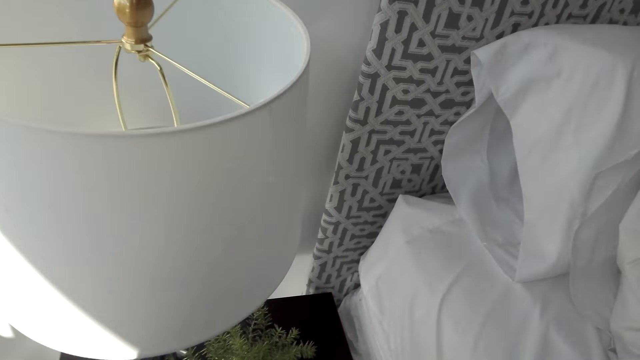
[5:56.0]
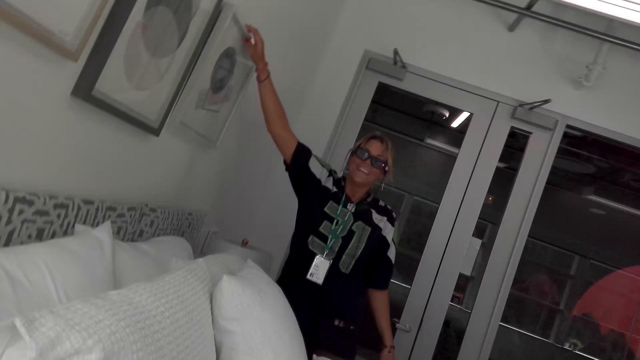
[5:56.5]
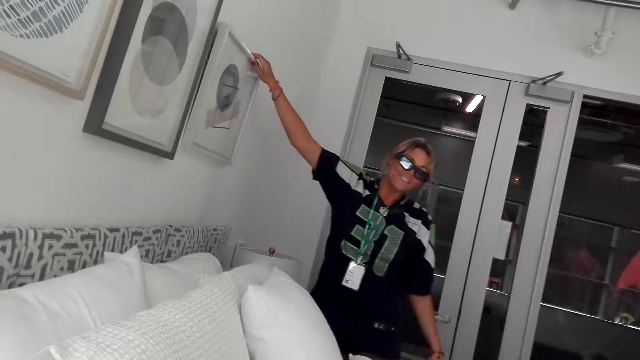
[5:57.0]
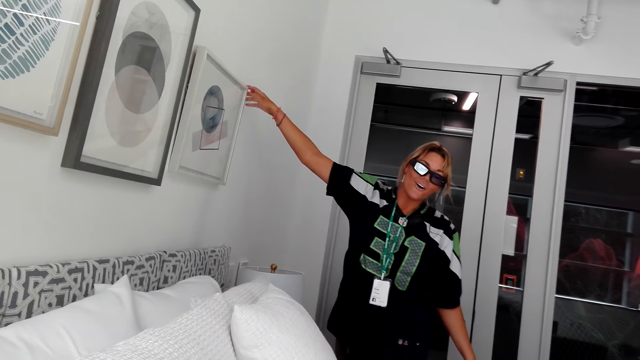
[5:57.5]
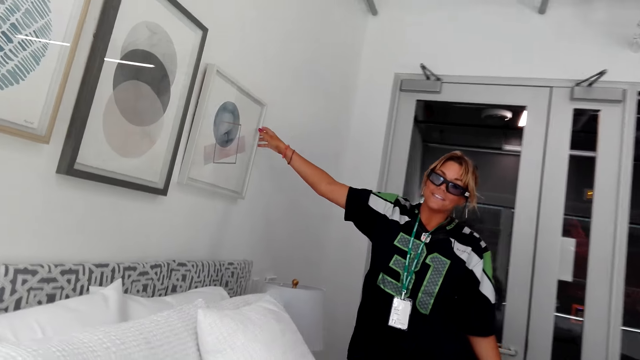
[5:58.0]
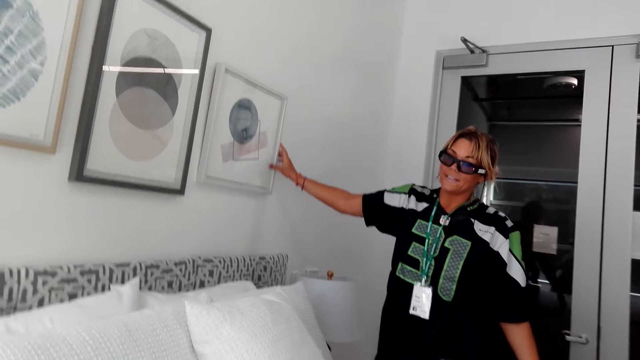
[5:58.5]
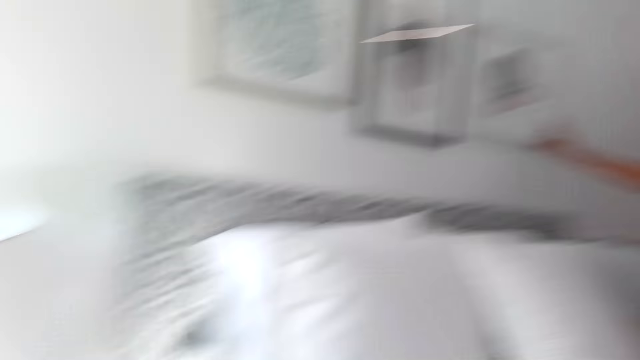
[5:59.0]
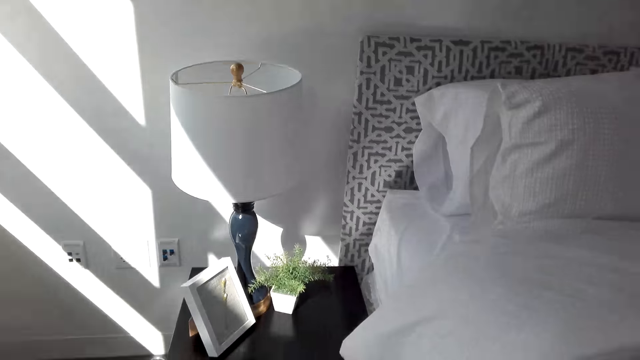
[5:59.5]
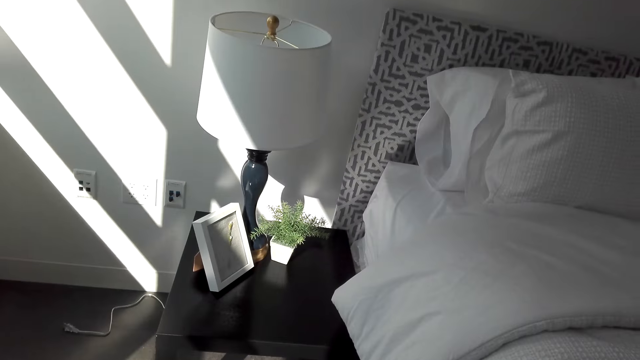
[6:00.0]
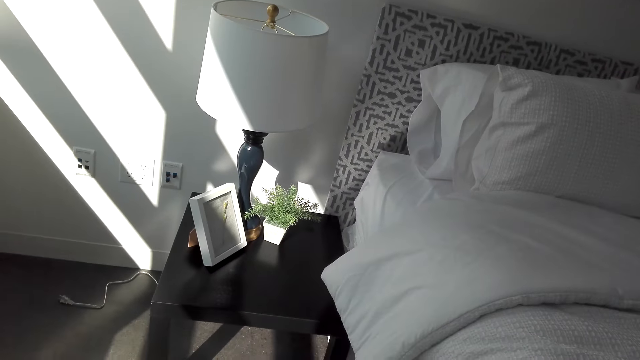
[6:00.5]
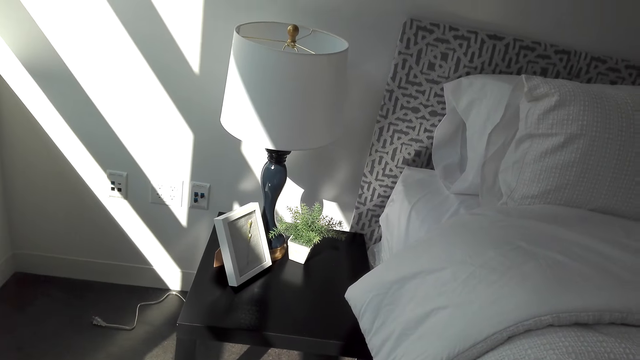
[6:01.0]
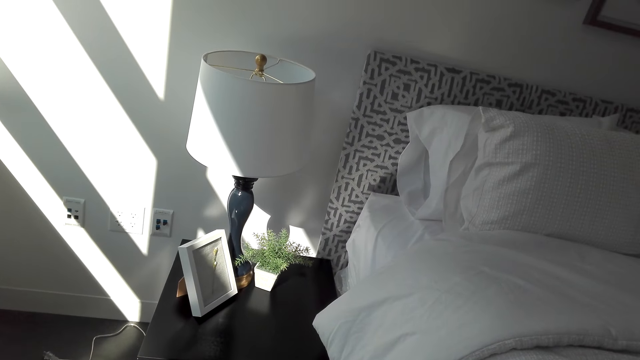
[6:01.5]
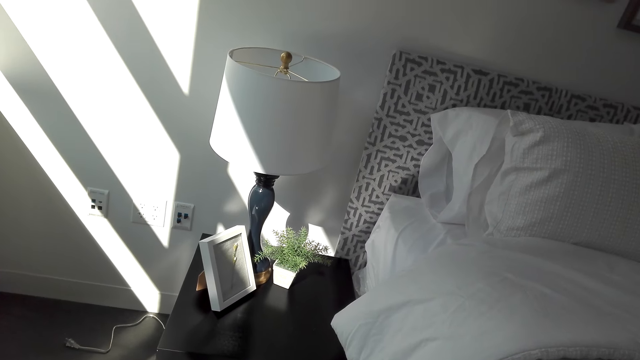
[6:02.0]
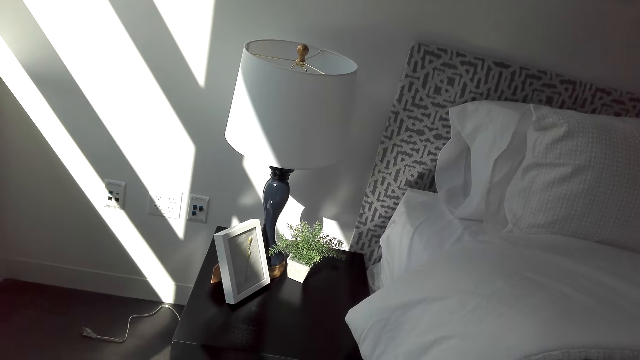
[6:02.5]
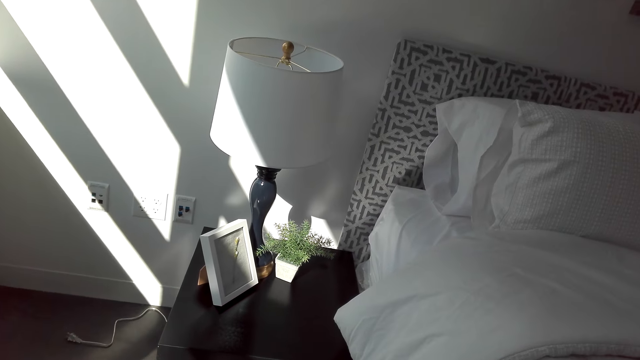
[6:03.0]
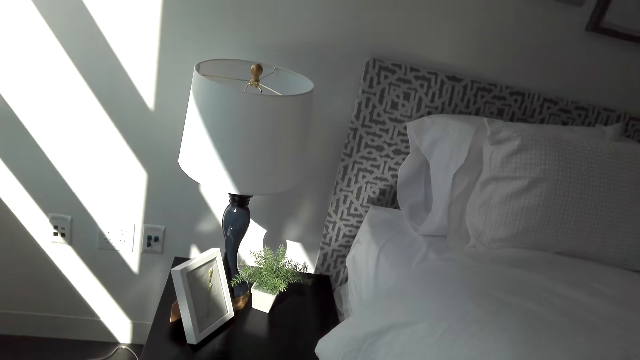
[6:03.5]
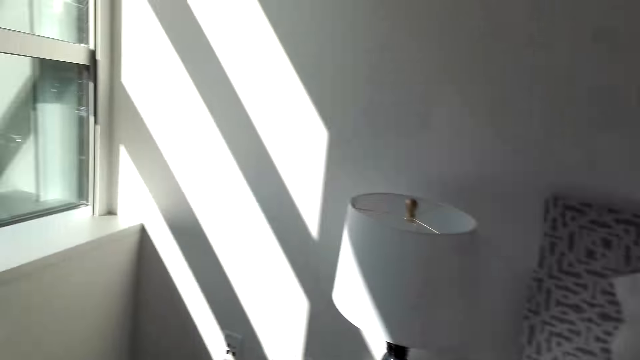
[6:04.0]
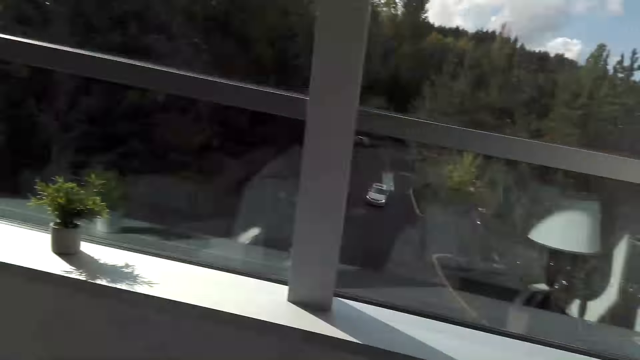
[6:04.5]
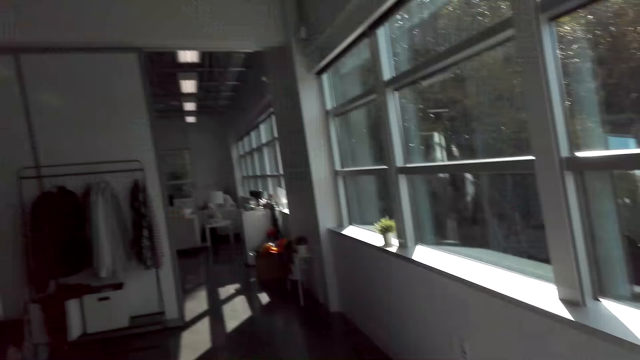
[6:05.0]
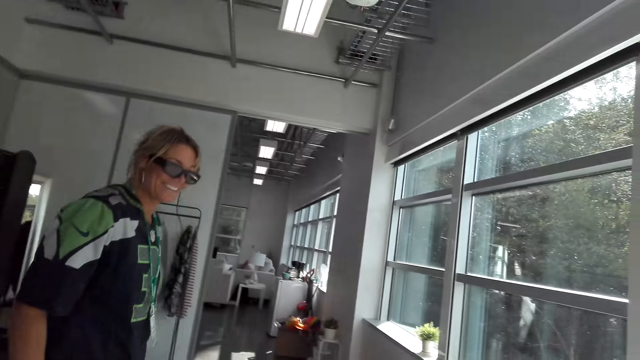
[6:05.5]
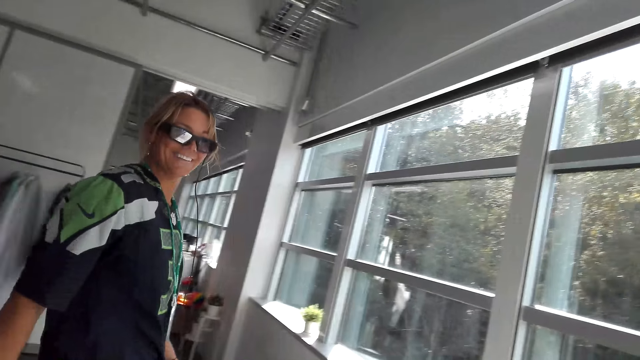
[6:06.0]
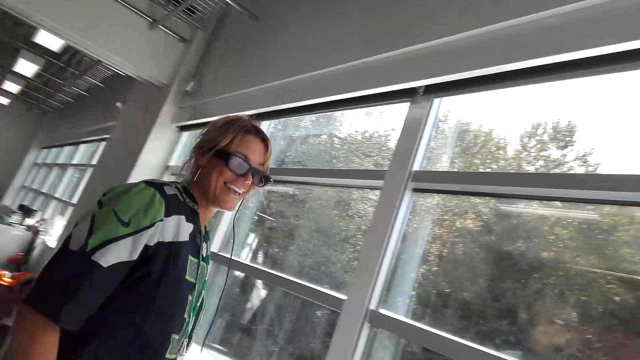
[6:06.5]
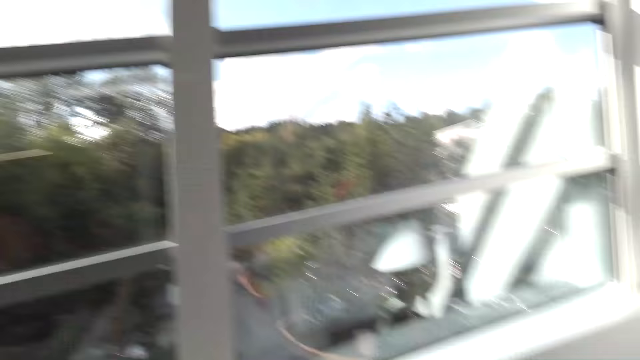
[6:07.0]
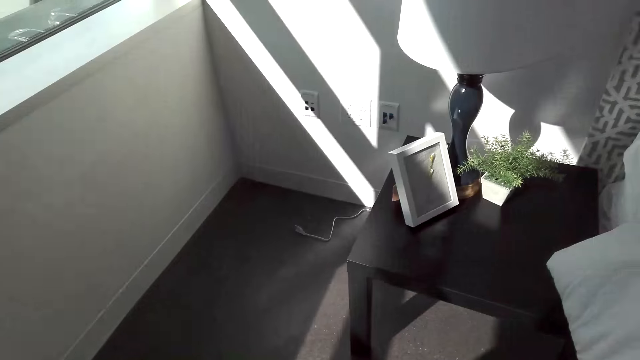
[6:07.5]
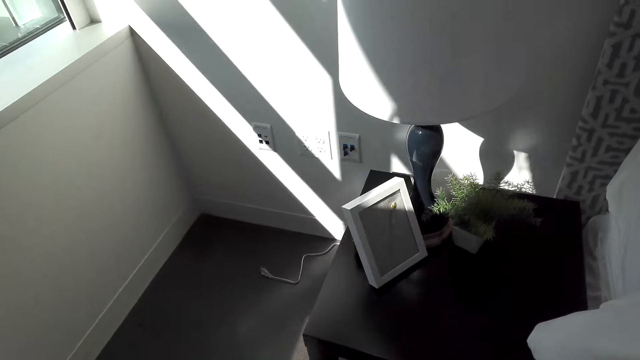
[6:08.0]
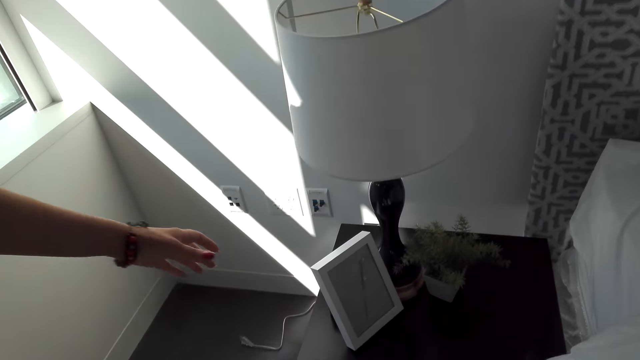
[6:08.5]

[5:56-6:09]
A woman talks to the camera wearer and touches the art paint on the wall with the right hand. The woman holds a picture frame. The woman talks to the camera wearer. The camera wearer looks around. The woman talks to the camera wearer. The camera wearer laughs. The woman talks to the camera wearer. The camera wearer looks around and laughs. The woman laughs. The woman talks to the camera wearer. The camera wearer looks around.

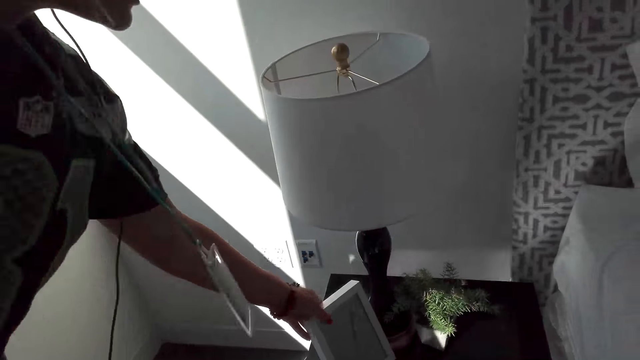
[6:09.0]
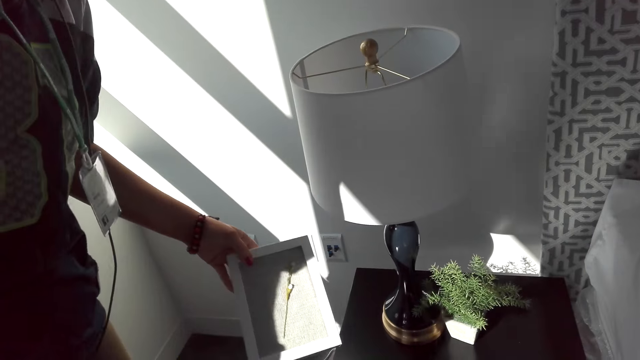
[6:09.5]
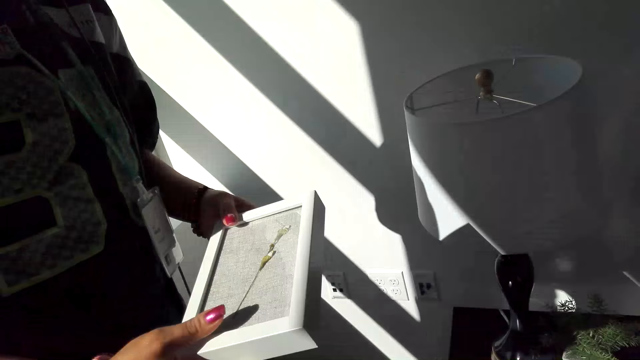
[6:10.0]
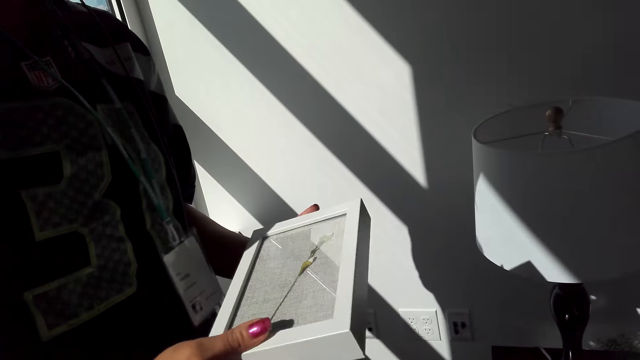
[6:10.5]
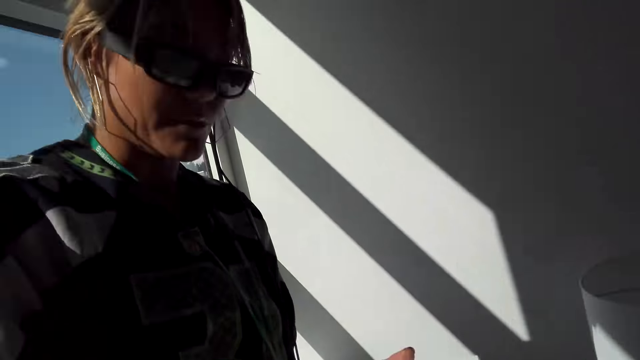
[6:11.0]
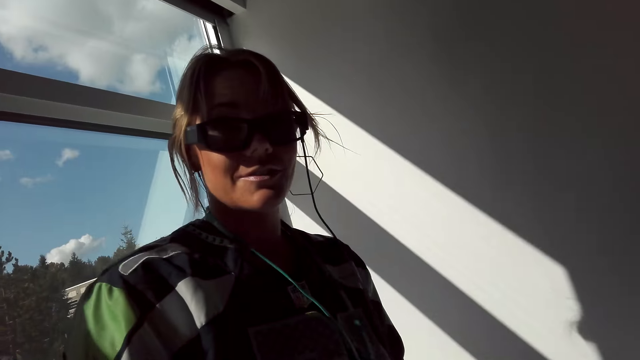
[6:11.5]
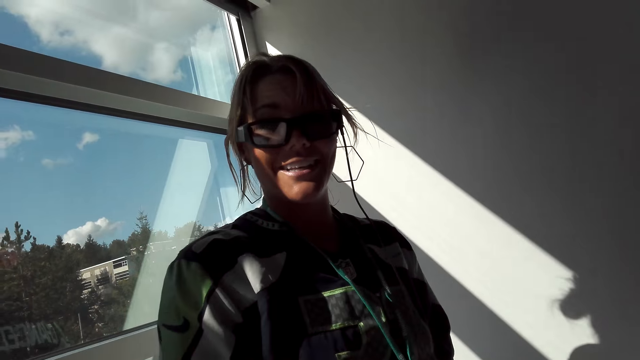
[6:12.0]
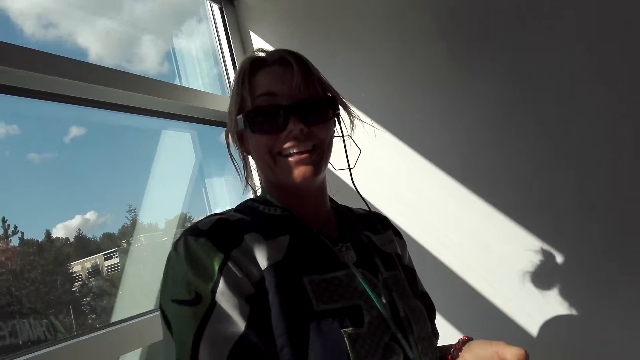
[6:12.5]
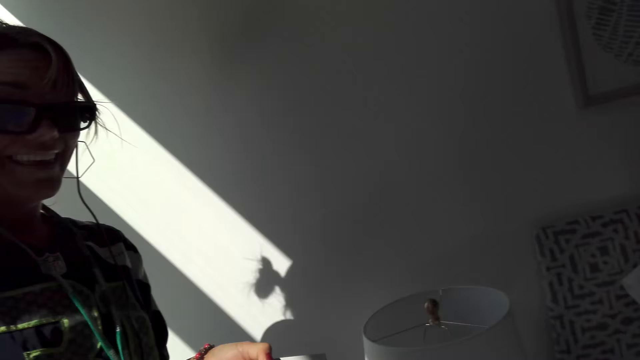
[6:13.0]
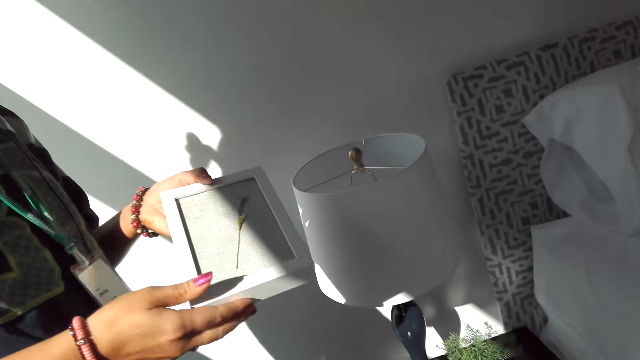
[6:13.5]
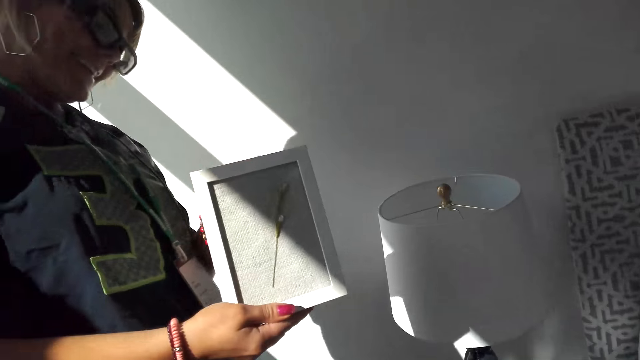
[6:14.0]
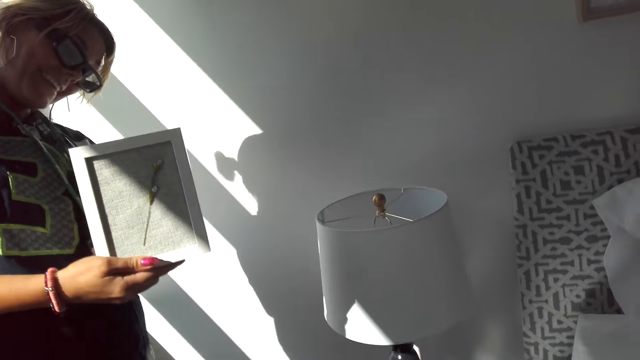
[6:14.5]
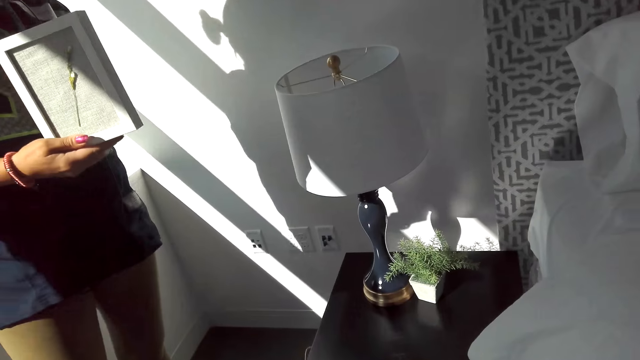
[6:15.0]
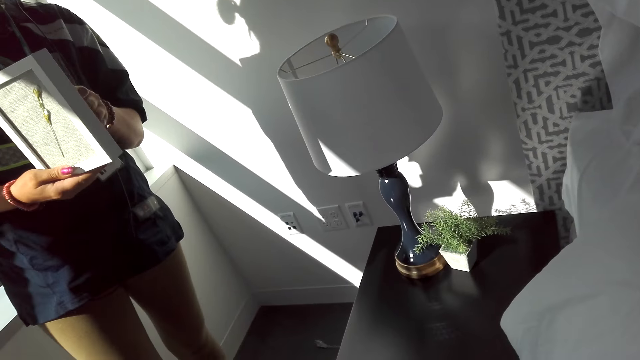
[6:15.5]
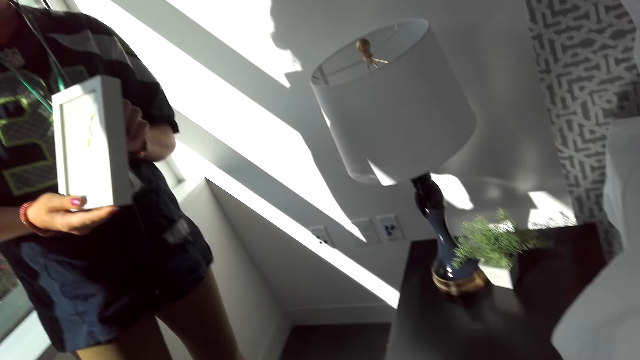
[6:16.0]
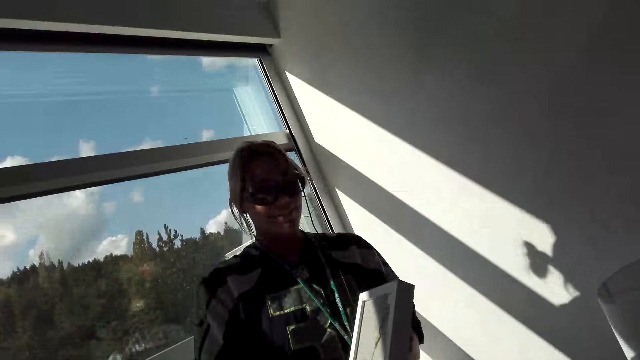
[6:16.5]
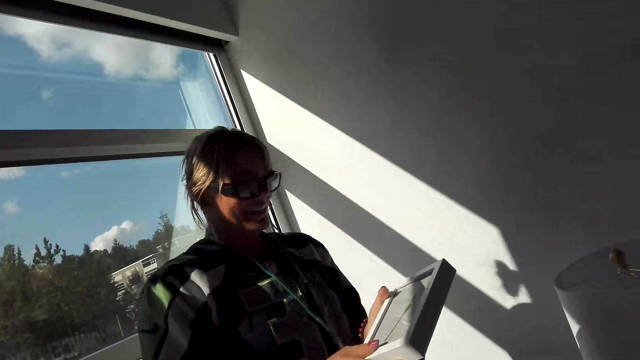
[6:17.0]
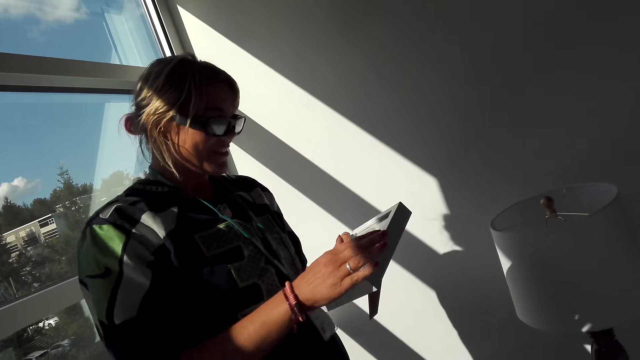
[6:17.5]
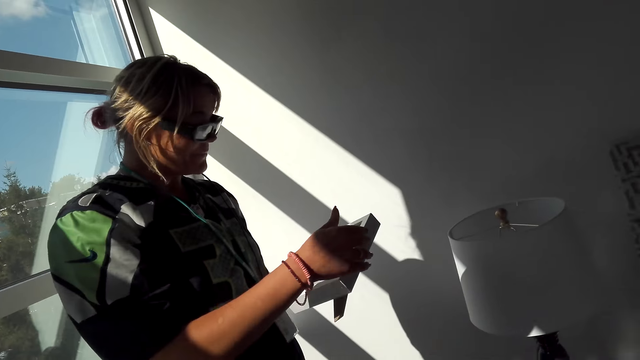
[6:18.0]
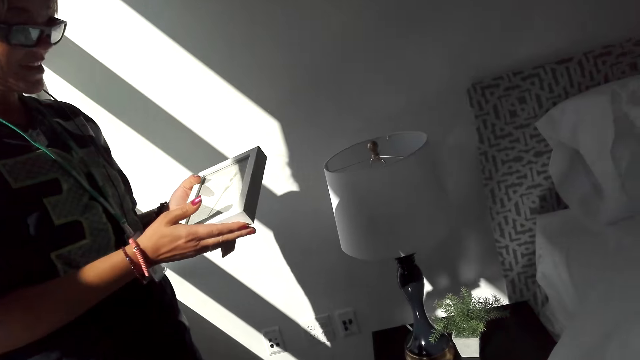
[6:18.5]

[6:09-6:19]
A woman touches the decoration with the left hand. The woman takes a frame from a table. The woman talks to the camera wearer. The camera wearer talks to the woman. They talk to the woman again. The woman laughs. The camera wearer talks to the woman and looks at the decoration. The woman holds the decoration with both hands. The woman talks to the camera wearer. The woman talks to the camera wearer again. The camera wearer talks to the woman.
